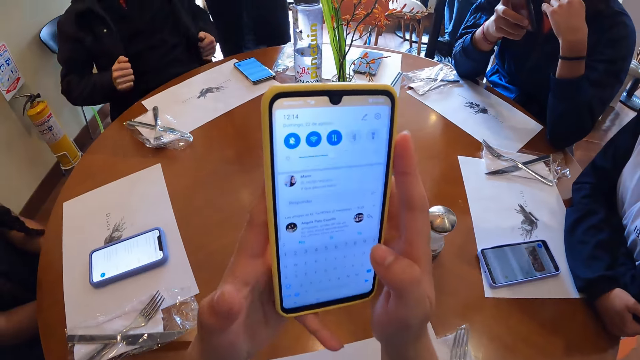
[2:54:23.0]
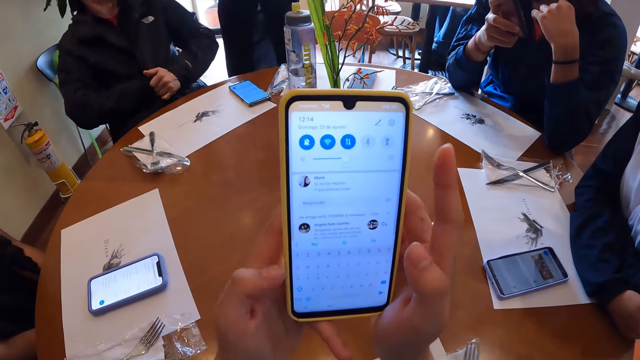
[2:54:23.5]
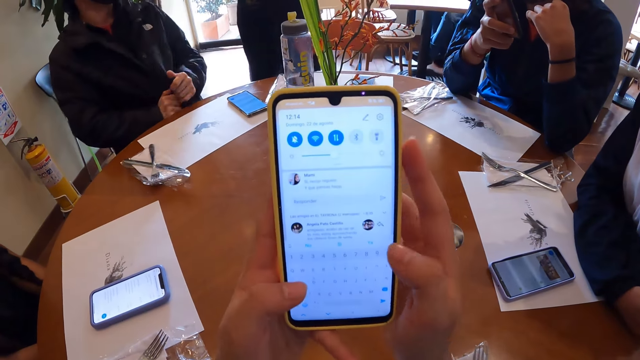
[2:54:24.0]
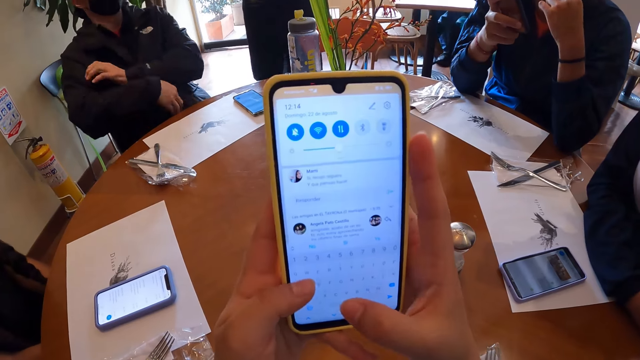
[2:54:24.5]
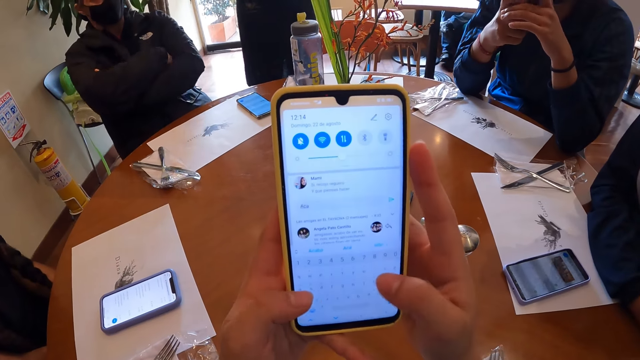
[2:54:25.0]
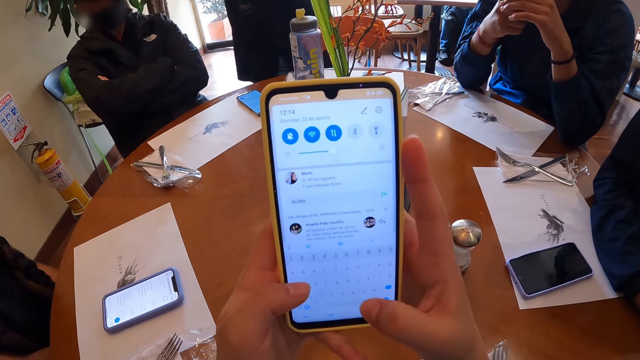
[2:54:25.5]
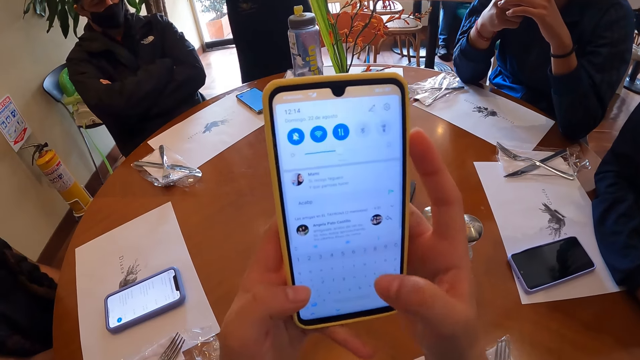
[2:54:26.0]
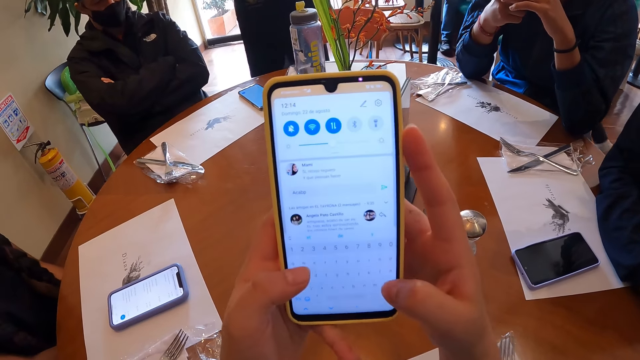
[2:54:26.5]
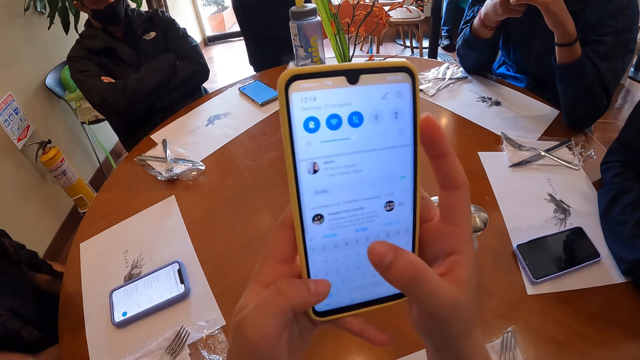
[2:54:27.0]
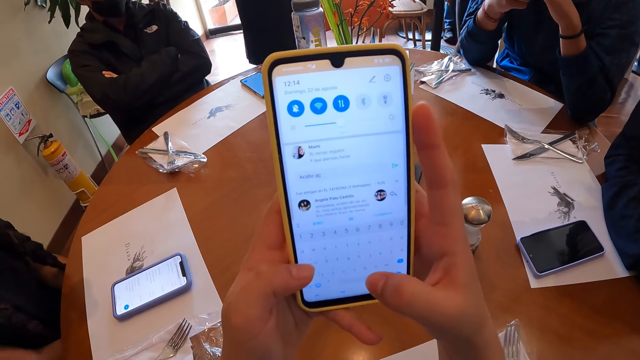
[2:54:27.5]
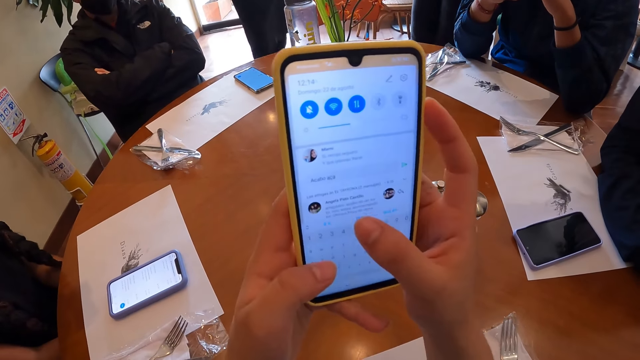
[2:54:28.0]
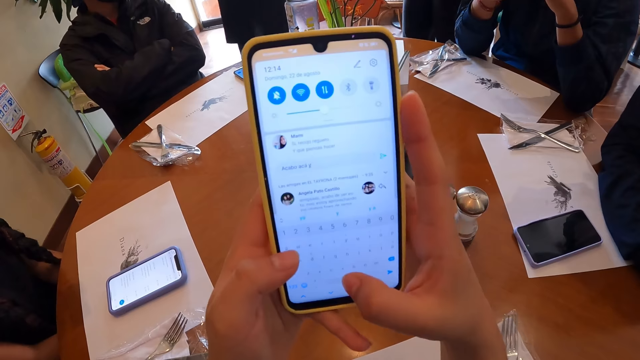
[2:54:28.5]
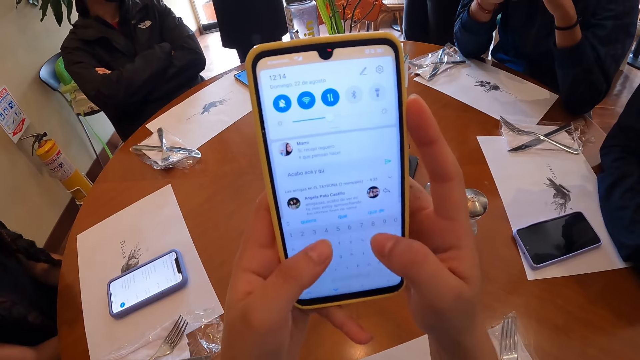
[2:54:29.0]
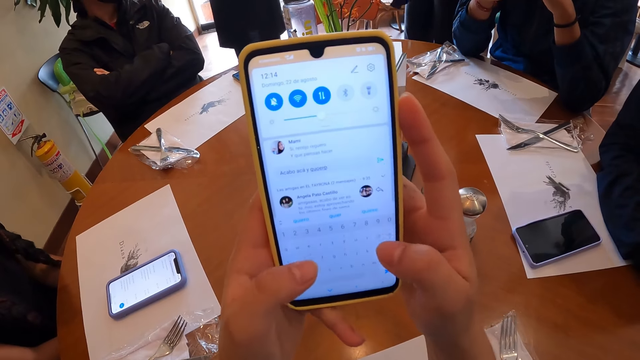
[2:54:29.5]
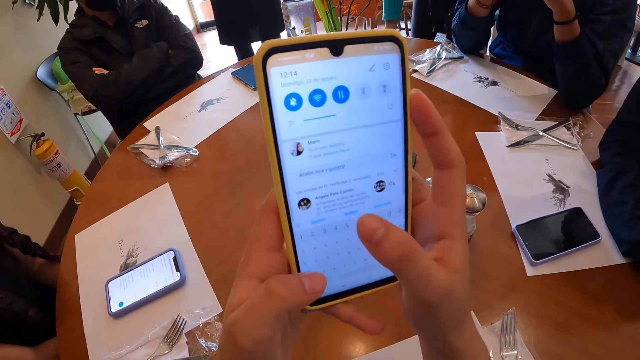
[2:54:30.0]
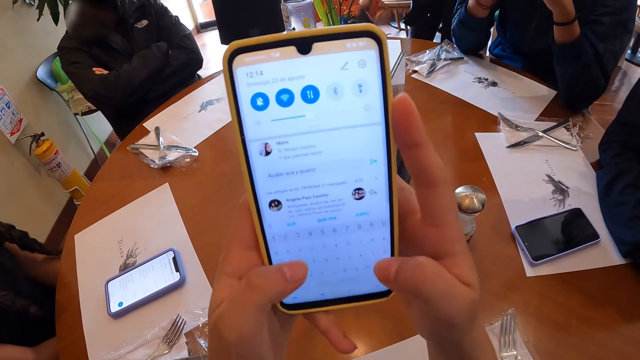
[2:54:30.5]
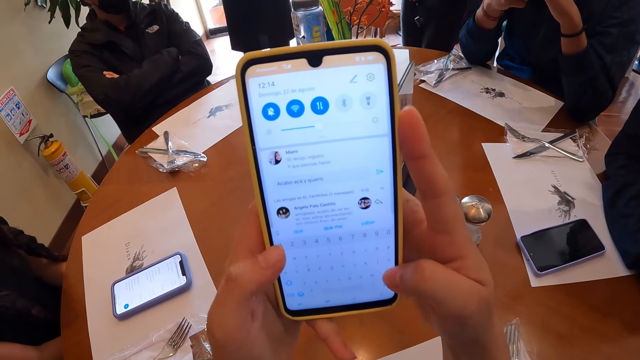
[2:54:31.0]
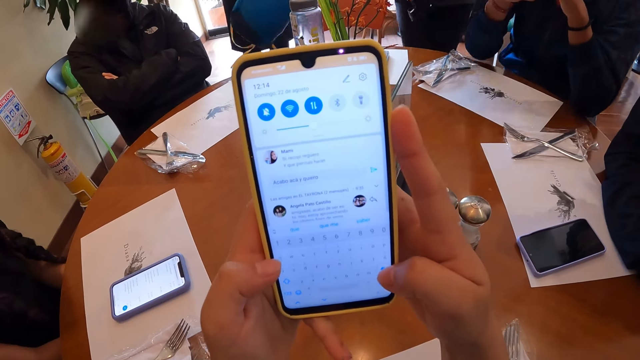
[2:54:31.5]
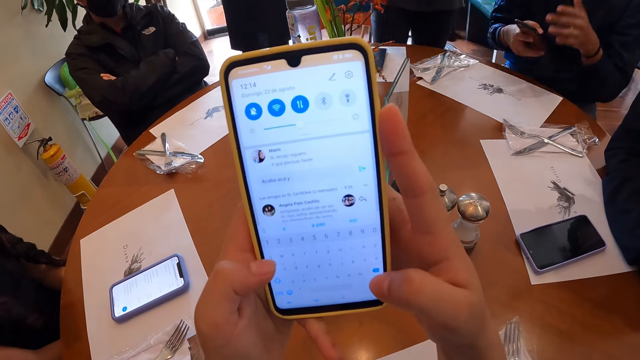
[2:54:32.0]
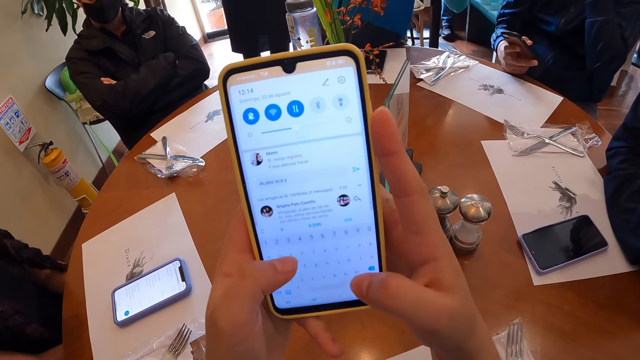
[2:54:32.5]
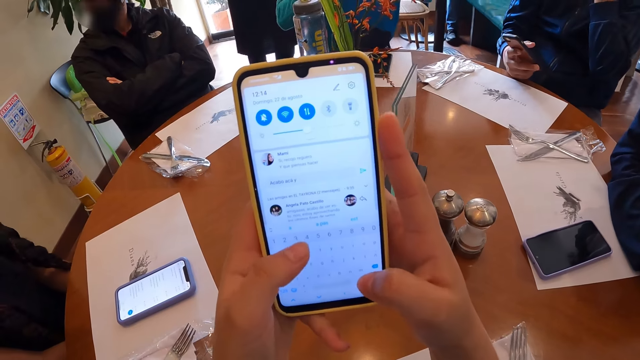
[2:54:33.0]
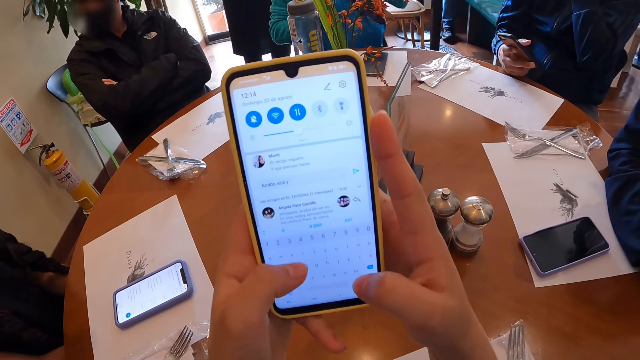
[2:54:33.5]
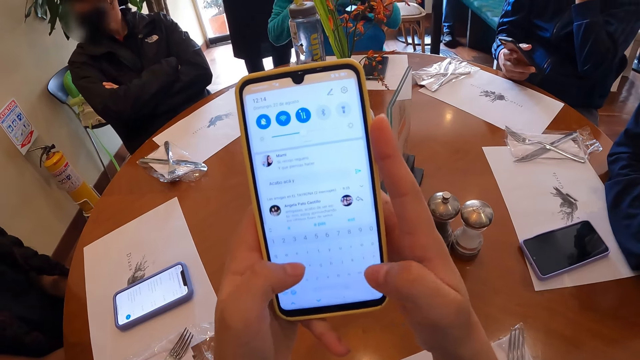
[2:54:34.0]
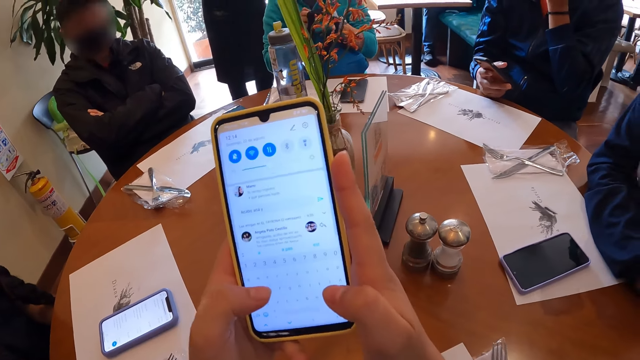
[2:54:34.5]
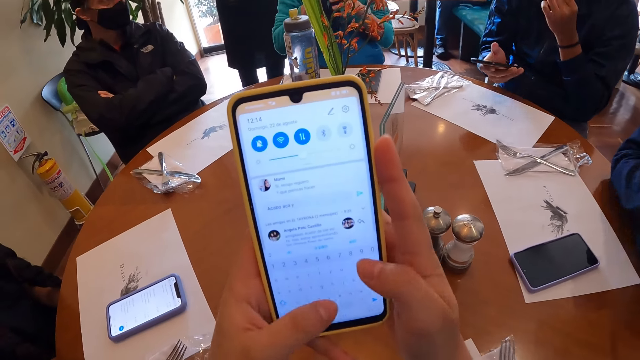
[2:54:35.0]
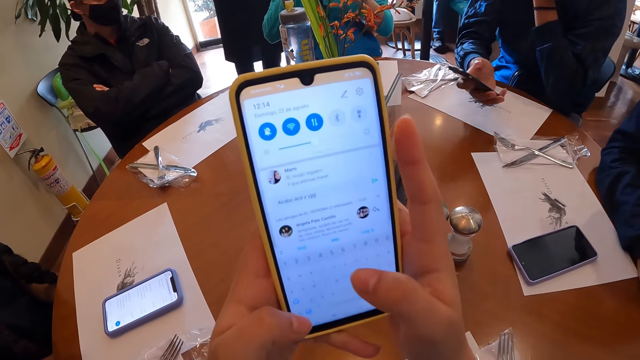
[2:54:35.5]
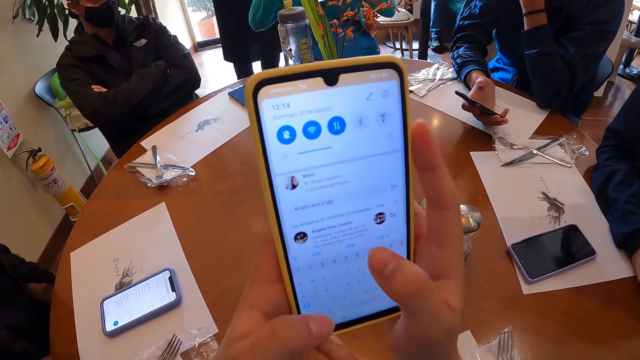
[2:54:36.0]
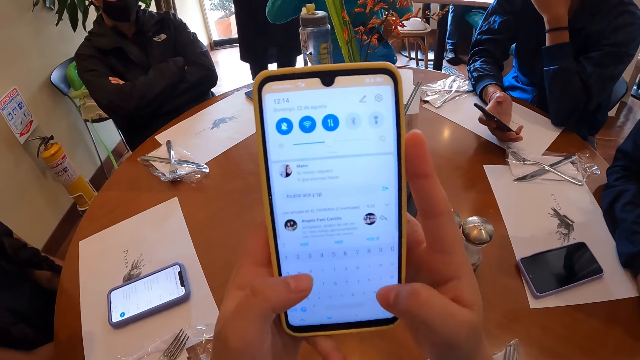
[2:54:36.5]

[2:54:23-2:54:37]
The man closes his jacket with both hands. Another man walks towards the table. The other man picks up the bag from the floor with his right hand and sits on the chair by the table.

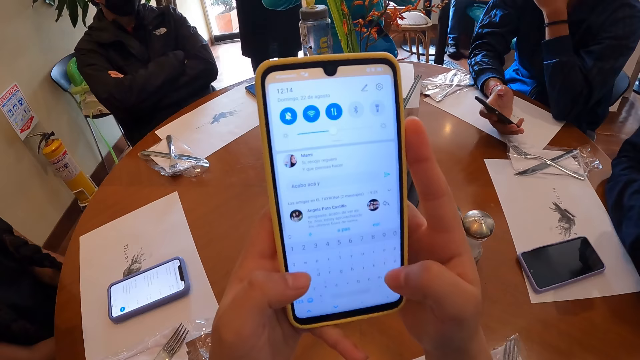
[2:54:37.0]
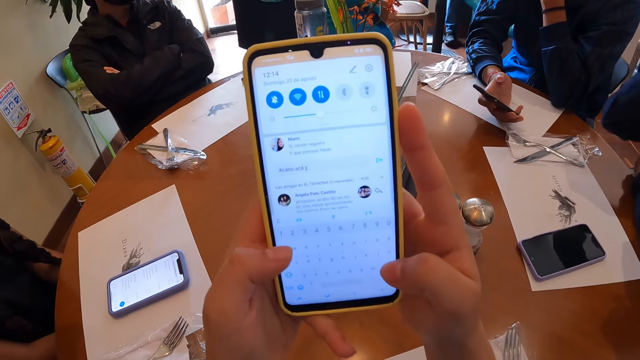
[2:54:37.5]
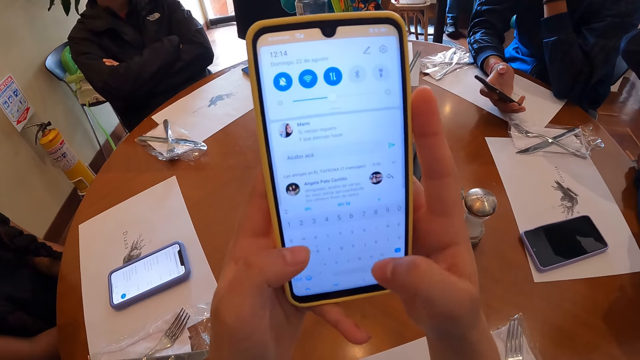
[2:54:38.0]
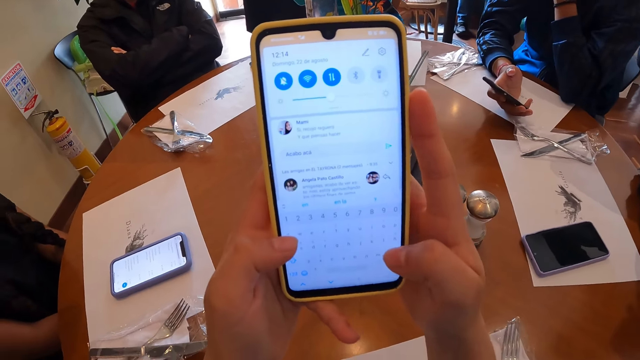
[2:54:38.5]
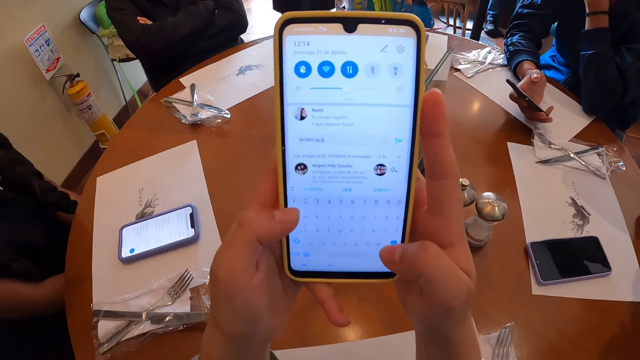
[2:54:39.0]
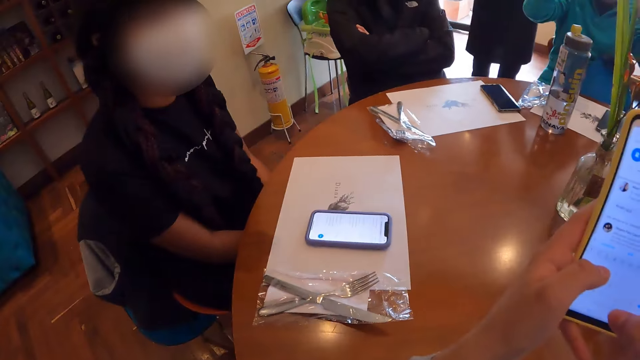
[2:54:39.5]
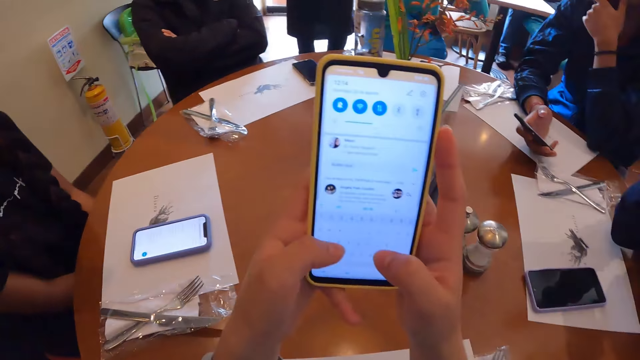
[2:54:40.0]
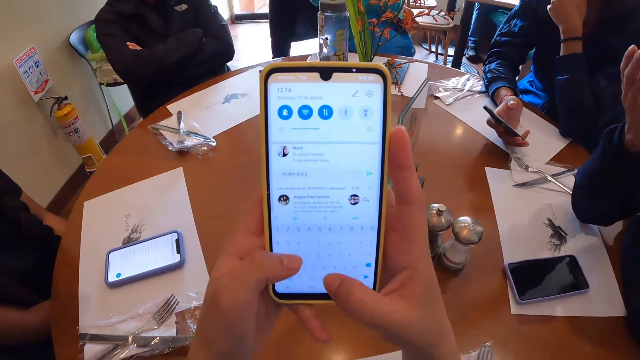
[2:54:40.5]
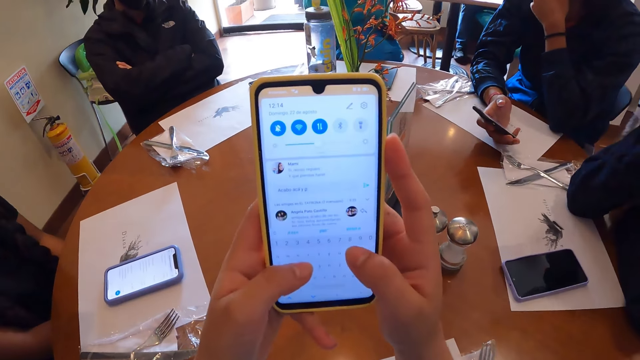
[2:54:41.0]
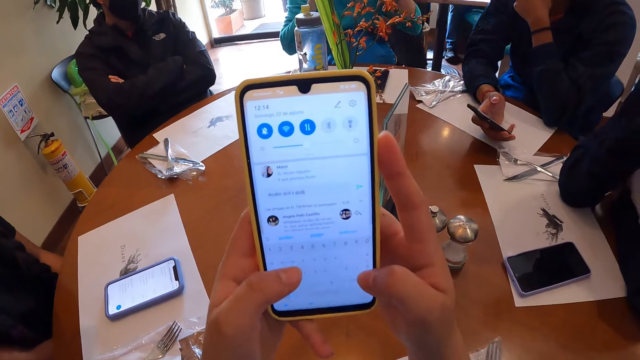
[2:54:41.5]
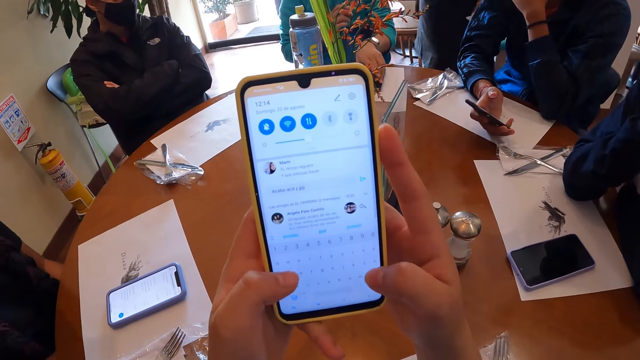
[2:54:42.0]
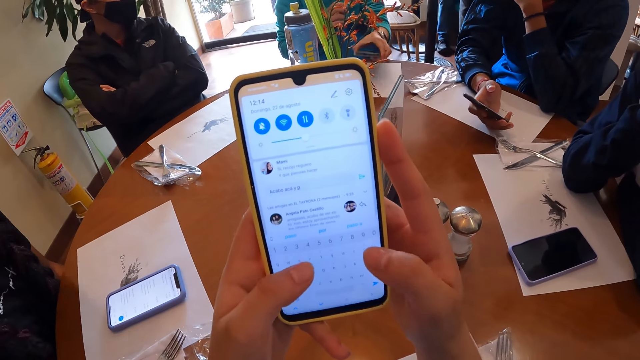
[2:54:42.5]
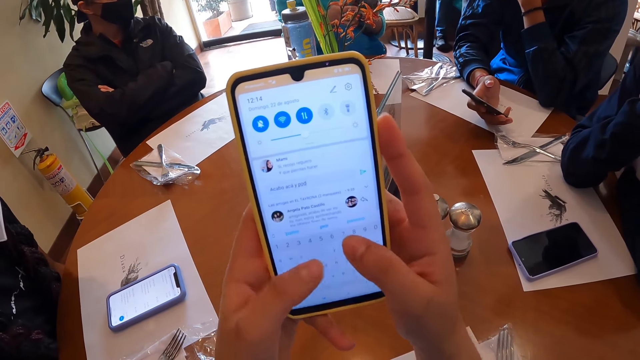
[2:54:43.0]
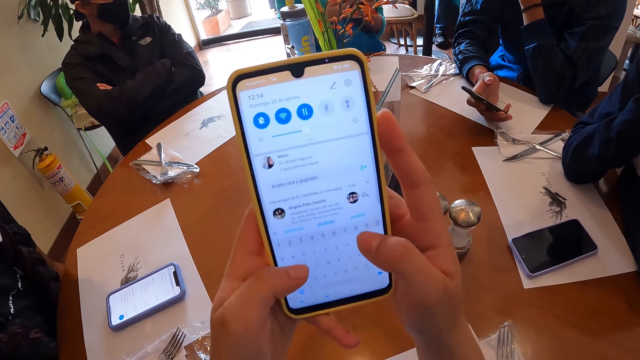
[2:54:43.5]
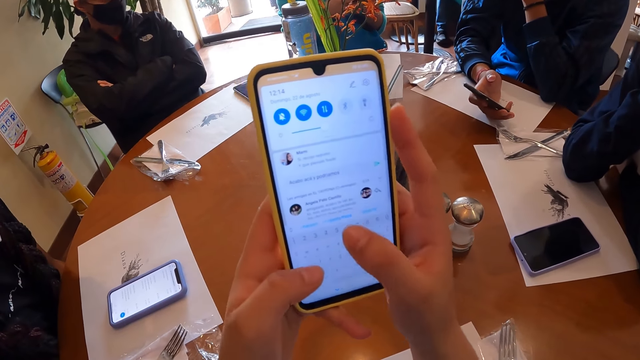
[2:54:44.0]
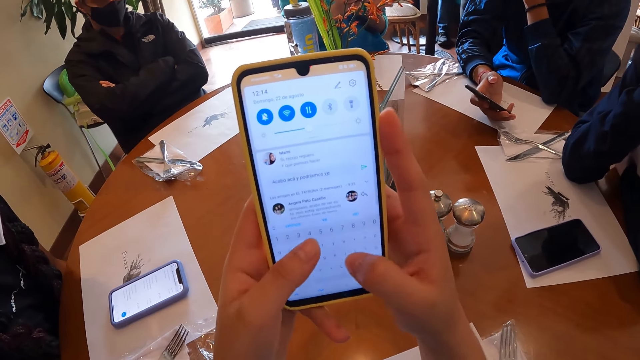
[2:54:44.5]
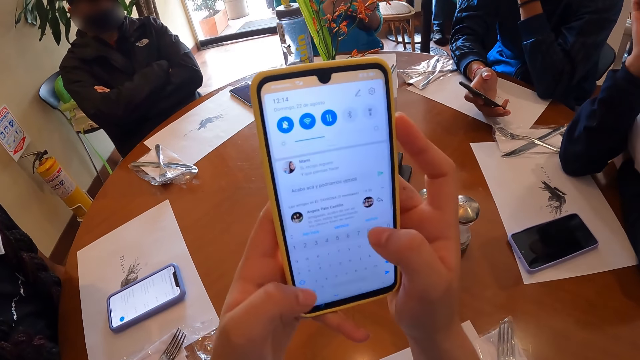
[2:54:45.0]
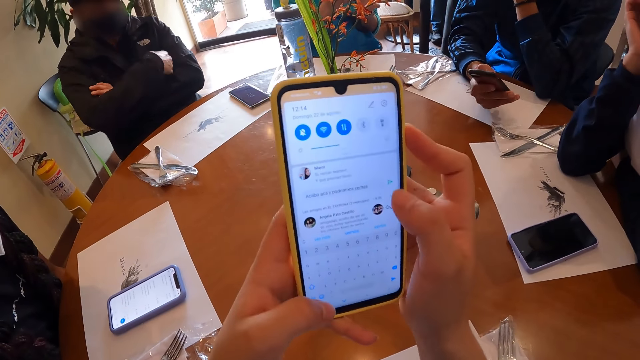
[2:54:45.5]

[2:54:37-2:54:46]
The waiter walks away from the table. The man picks up the phone on the table with his left hand.
